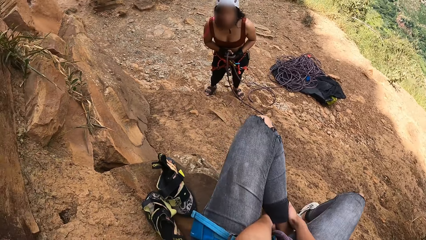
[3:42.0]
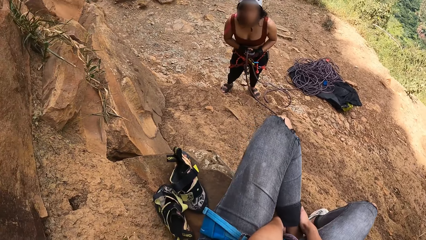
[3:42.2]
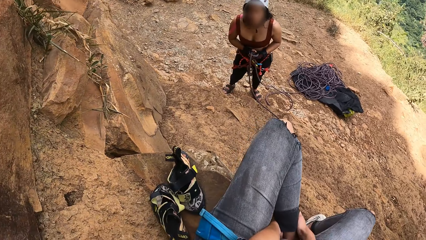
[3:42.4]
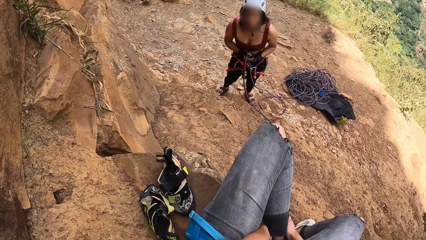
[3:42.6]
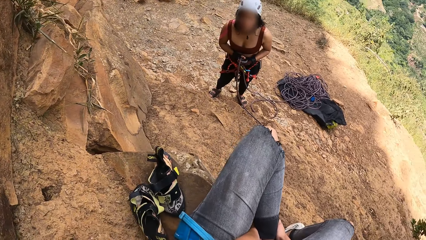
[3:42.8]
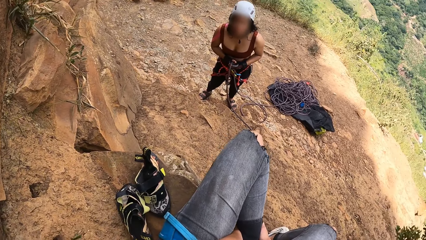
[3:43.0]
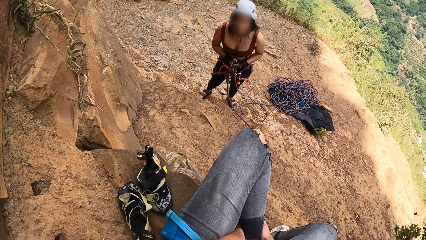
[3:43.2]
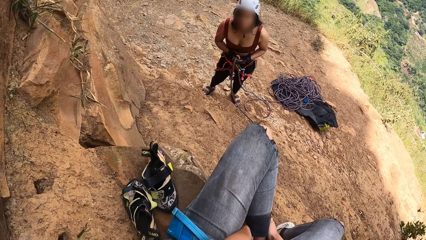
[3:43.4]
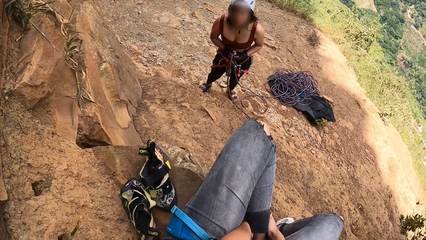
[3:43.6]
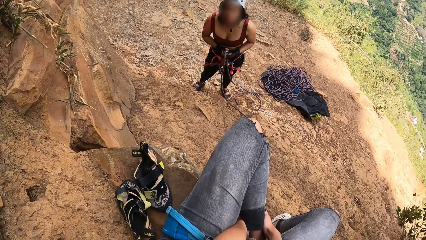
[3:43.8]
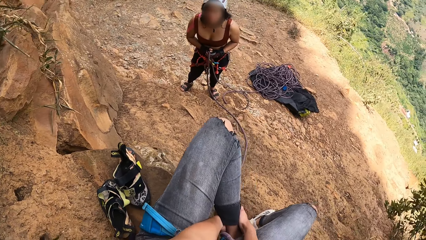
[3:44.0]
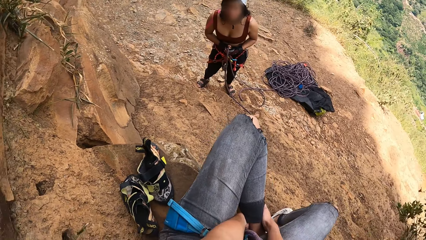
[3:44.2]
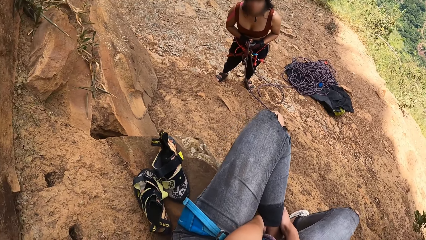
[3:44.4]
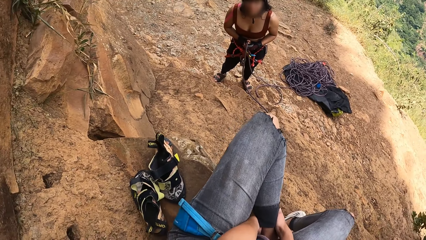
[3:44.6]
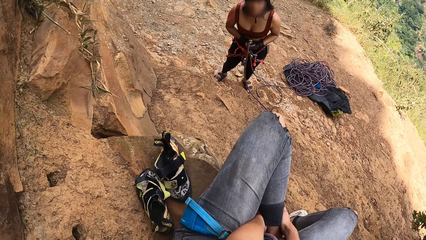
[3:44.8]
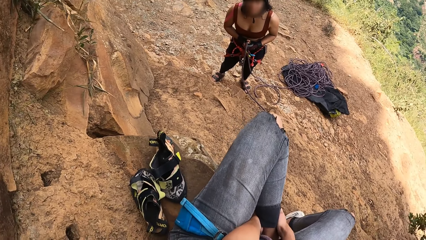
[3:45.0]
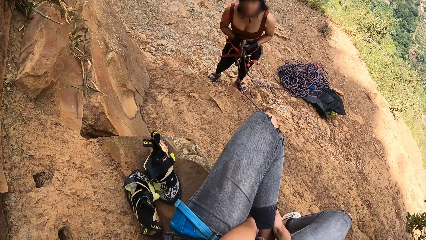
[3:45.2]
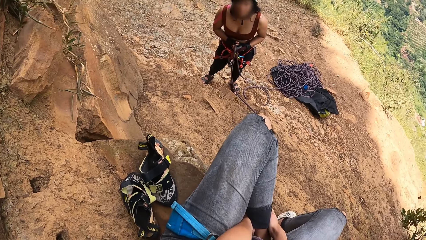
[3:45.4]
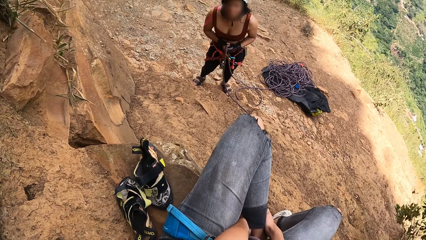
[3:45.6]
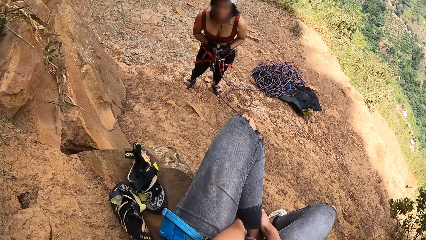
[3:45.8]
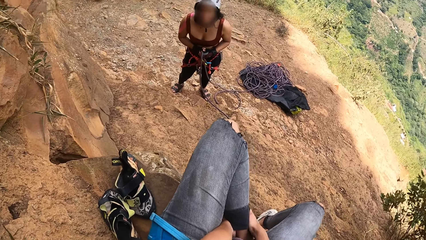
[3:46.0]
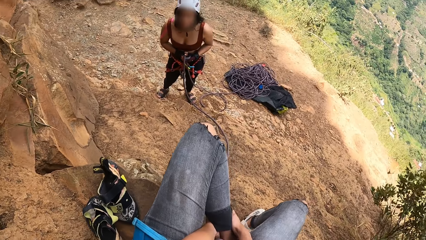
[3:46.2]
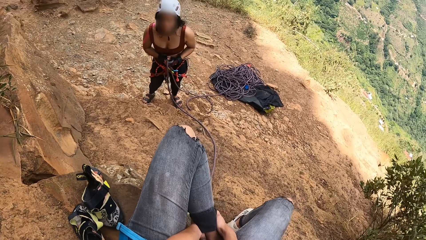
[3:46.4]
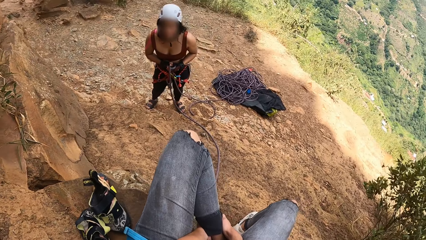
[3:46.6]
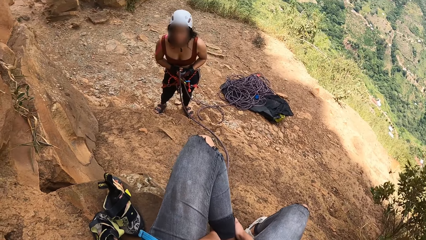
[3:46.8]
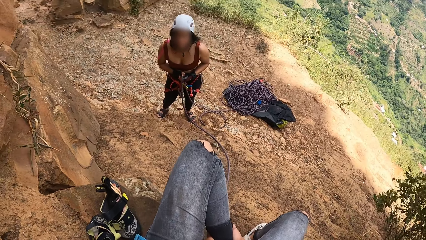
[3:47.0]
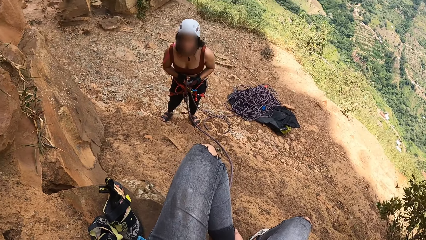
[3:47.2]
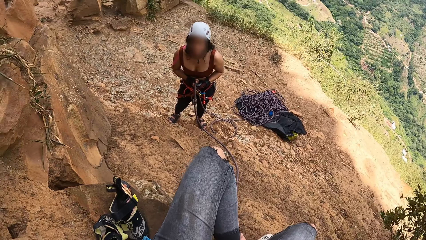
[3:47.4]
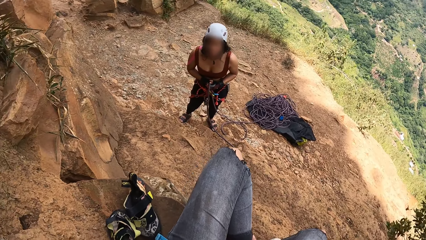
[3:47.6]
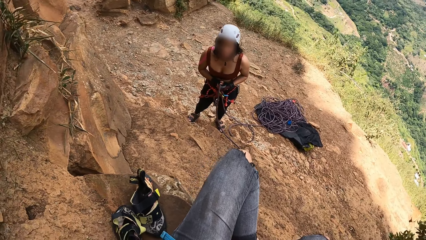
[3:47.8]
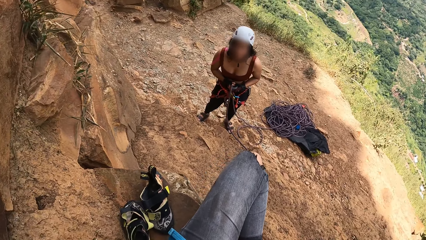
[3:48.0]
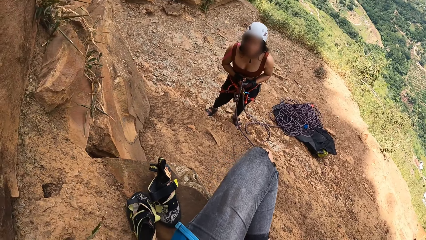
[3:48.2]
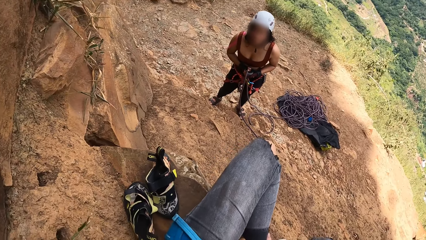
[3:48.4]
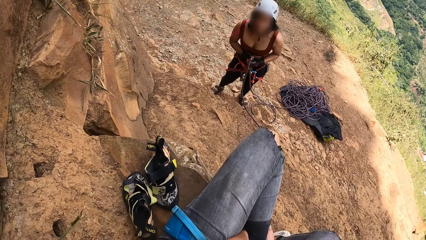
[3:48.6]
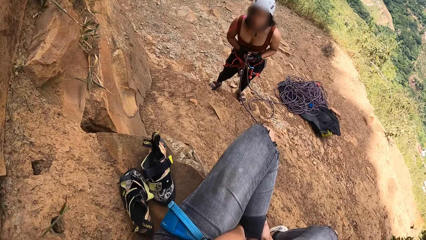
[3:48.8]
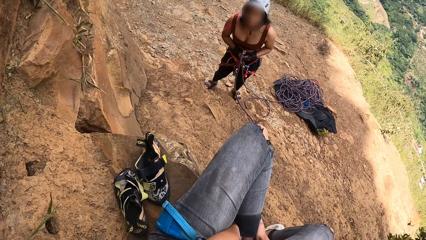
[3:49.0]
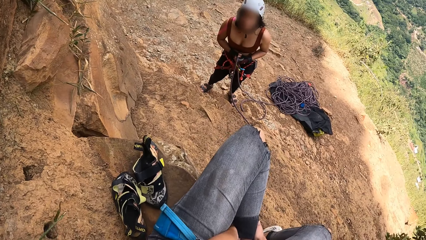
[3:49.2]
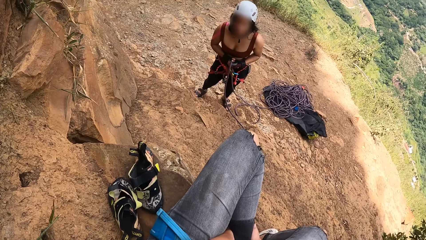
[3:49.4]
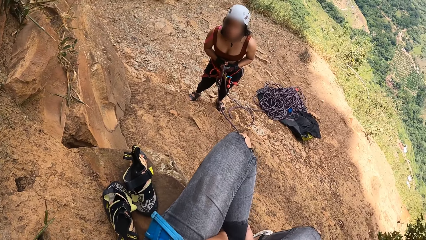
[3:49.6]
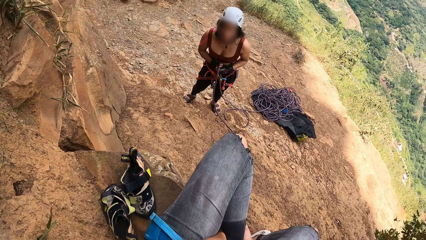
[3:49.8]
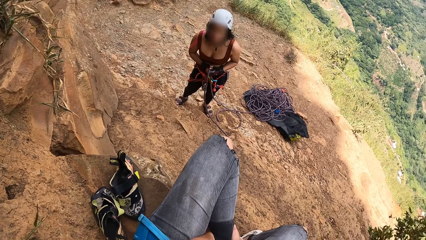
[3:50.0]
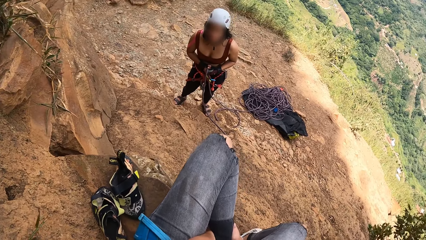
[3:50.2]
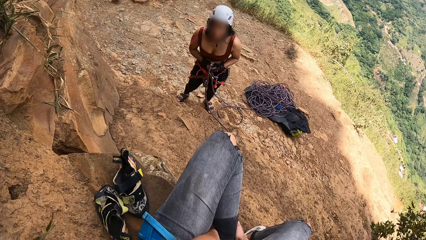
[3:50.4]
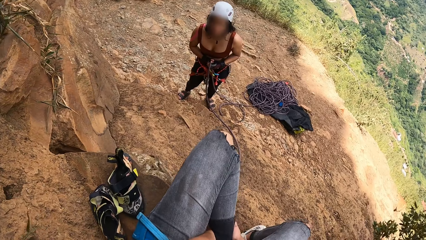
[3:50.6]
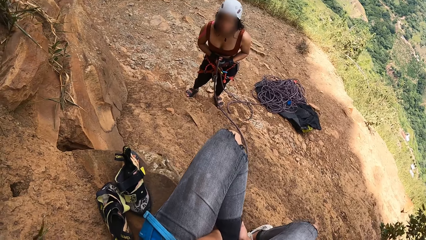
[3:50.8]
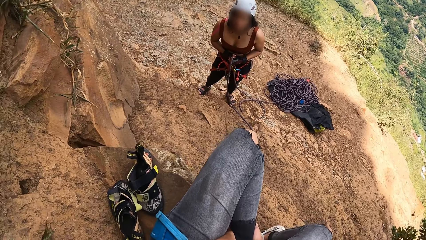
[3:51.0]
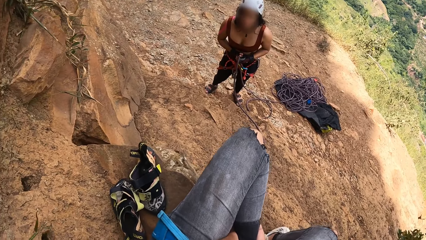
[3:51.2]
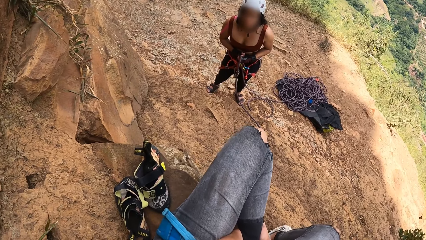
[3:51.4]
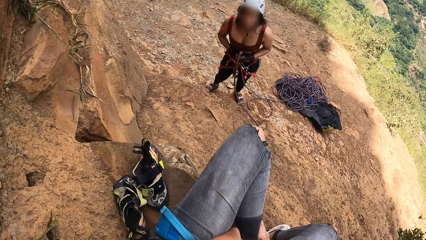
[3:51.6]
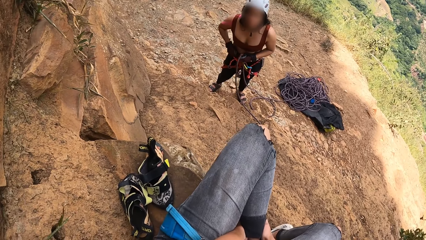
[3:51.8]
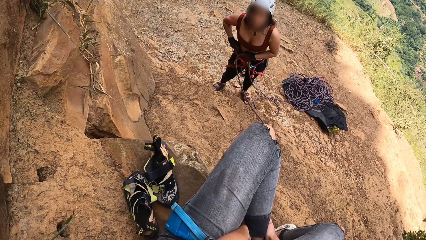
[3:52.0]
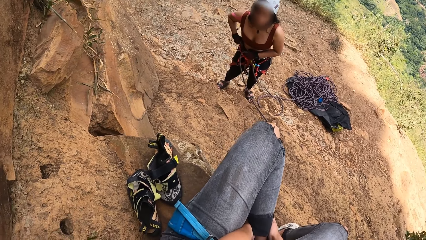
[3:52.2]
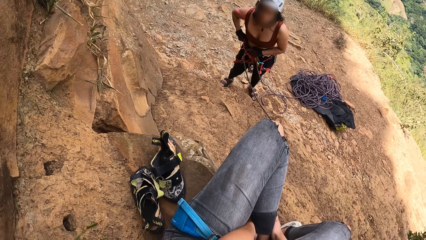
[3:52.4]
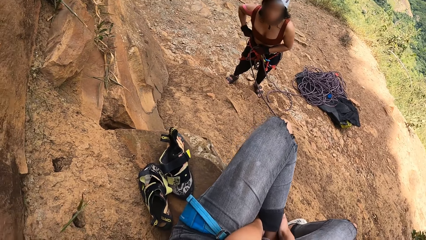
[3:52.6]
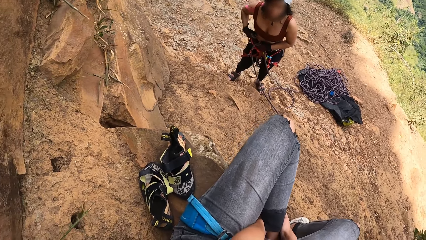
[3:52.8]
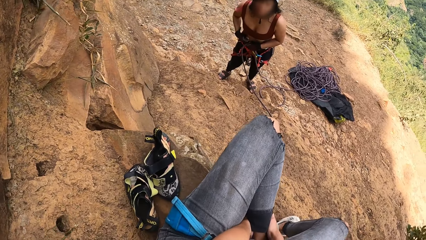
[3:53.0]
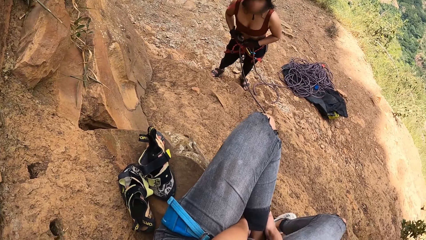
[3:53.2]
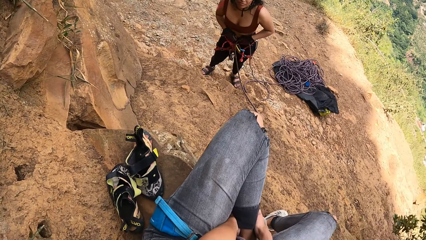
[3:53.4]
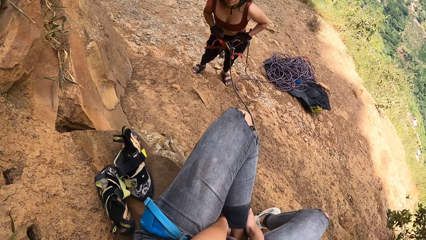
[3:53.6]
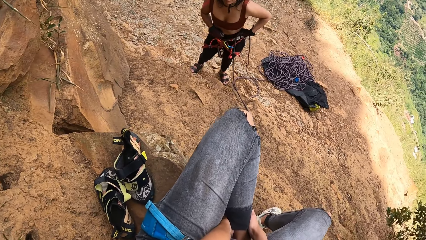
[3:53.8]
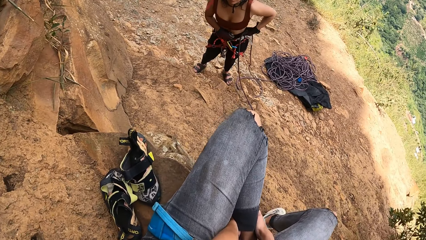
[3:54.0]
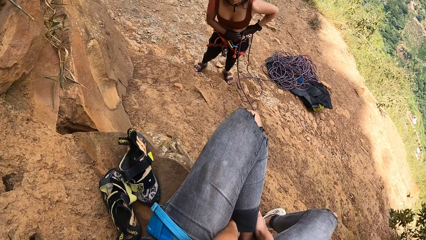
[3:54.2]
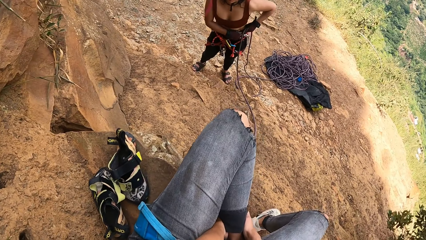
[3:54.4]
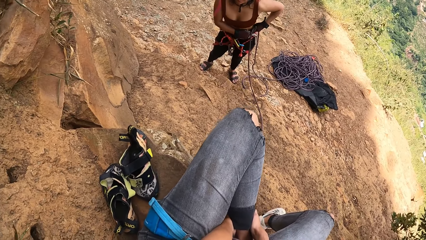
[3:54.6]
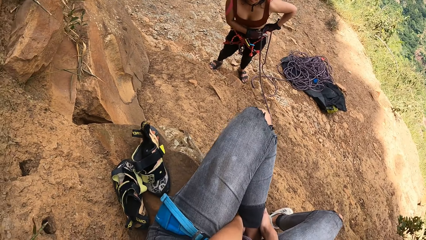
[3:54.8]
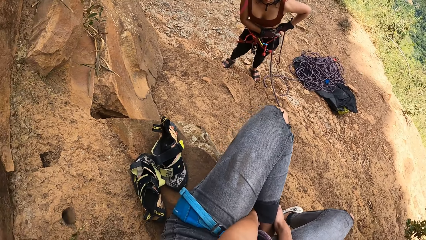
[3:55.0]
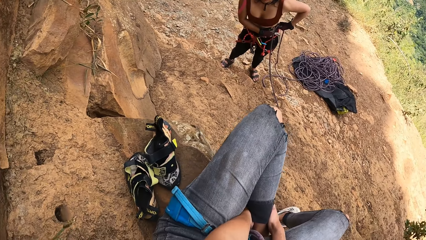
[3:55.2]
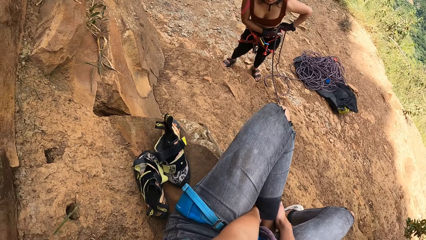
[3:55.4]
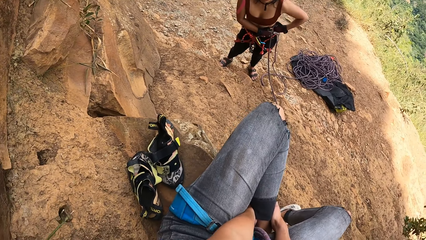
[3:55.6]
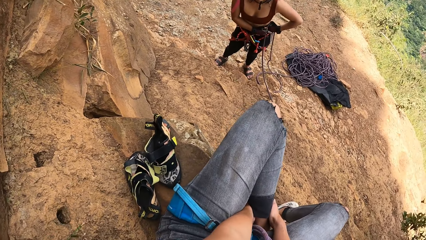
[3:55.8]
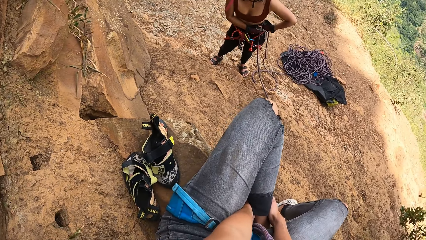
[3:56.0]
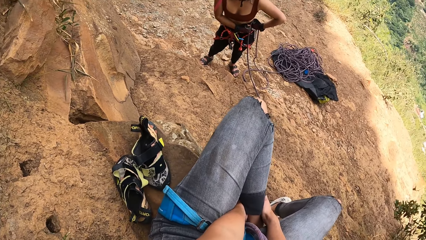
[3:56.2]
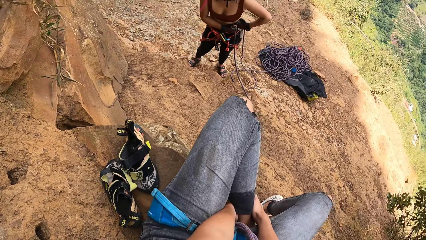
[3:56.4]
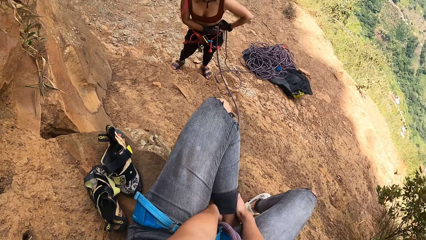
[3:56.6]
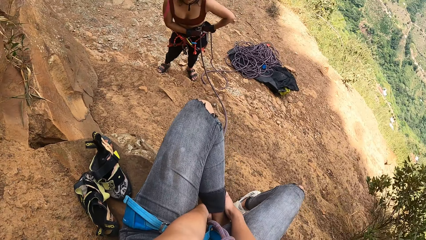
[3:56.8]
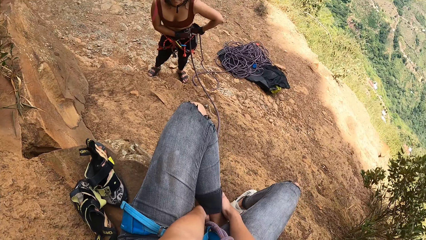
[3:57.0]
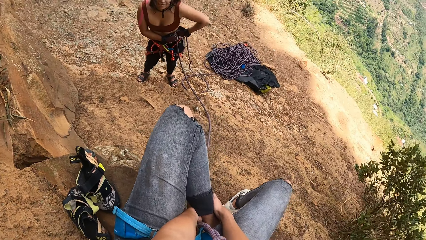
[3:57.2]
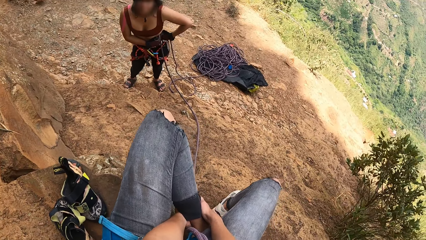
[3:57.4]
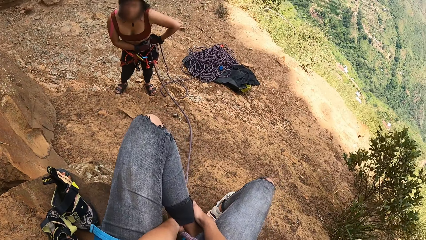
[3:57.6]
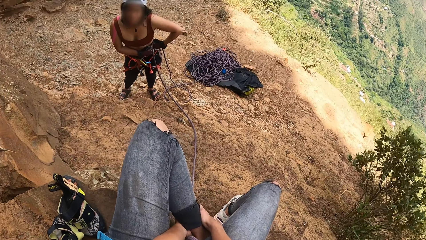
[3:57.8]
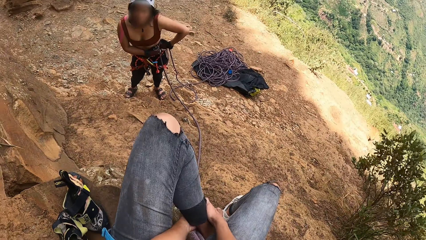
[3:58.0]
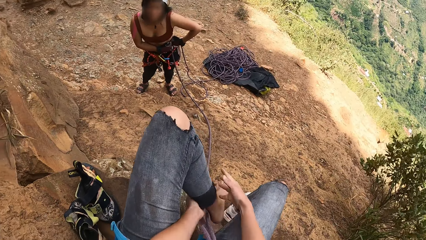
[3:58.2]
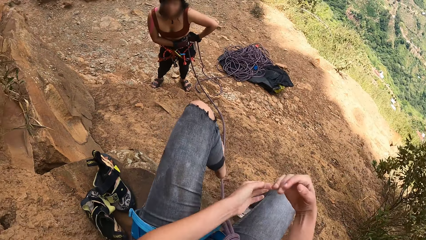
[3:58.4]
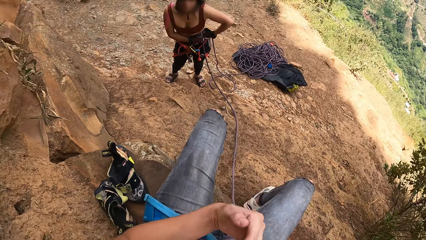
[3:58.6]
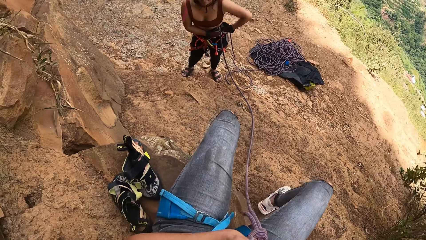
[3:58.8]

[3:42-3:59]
The camera wearer looks at a woman. They hold the rope on the waist.
